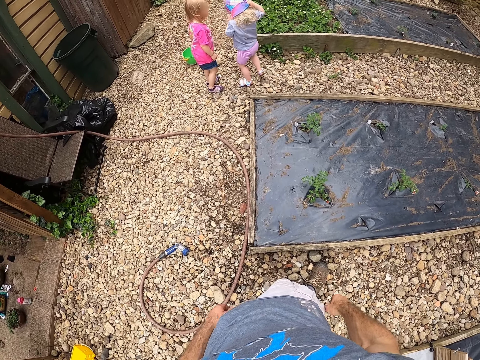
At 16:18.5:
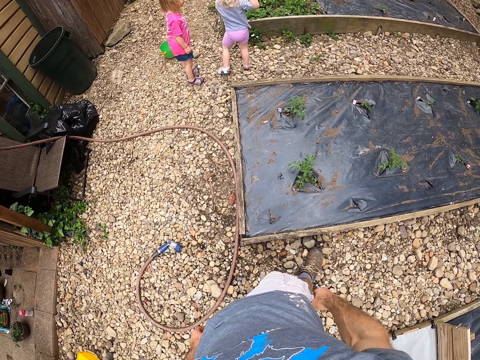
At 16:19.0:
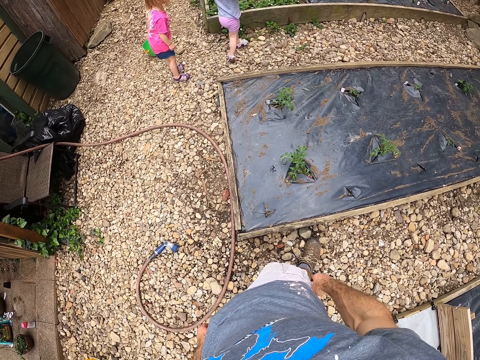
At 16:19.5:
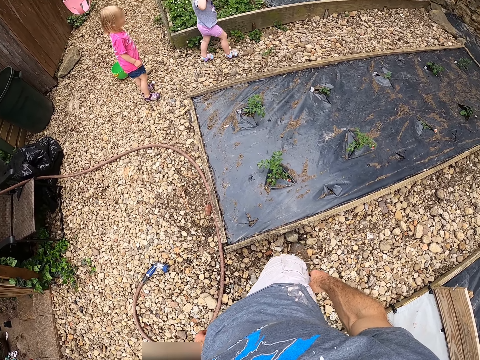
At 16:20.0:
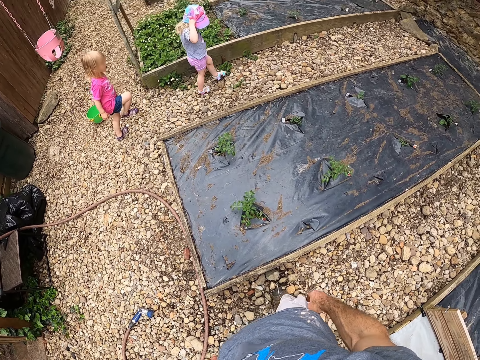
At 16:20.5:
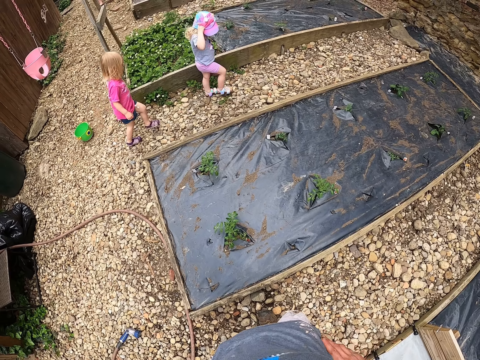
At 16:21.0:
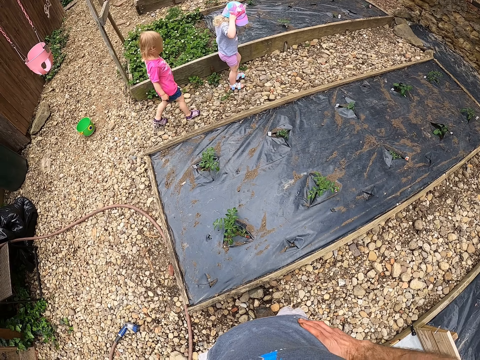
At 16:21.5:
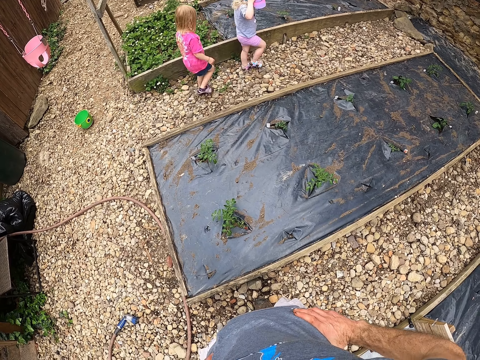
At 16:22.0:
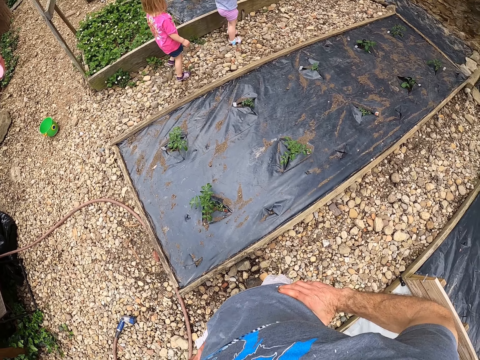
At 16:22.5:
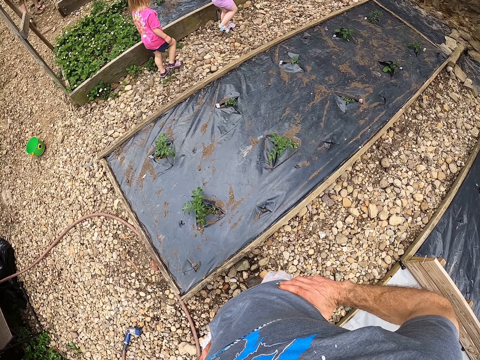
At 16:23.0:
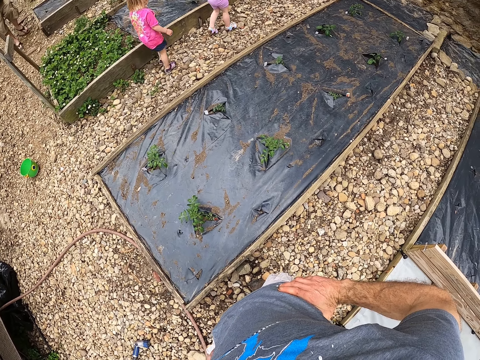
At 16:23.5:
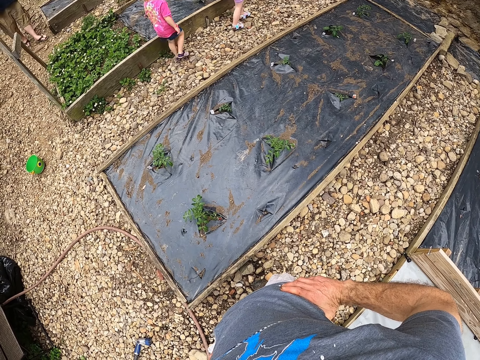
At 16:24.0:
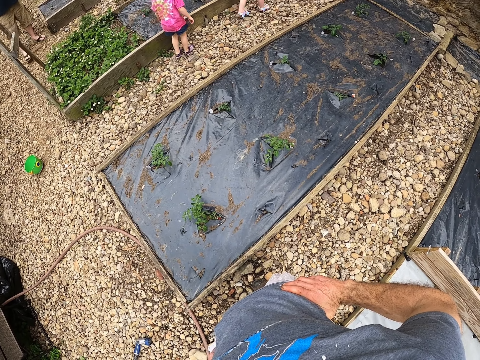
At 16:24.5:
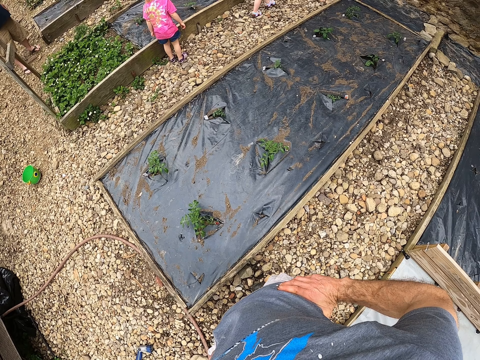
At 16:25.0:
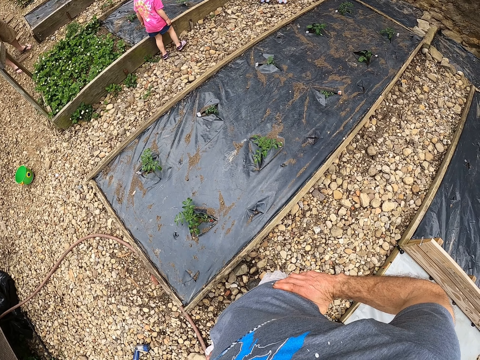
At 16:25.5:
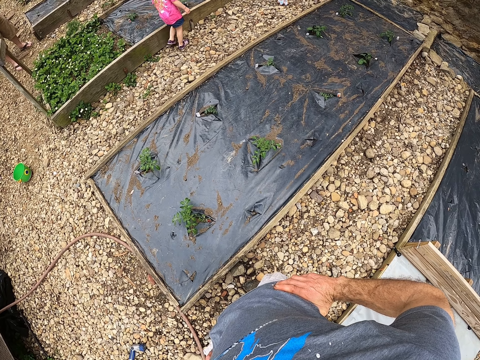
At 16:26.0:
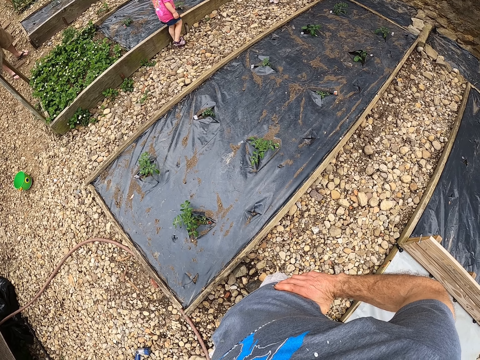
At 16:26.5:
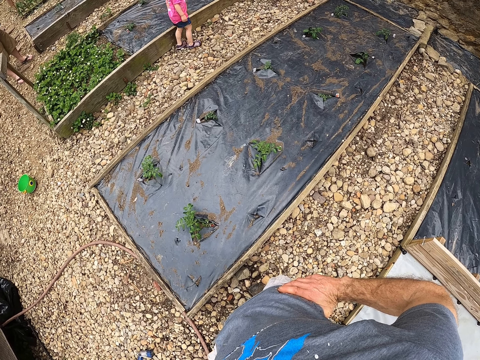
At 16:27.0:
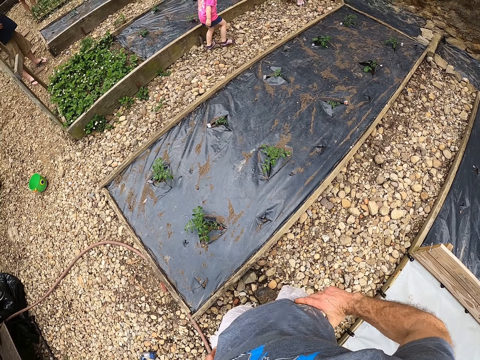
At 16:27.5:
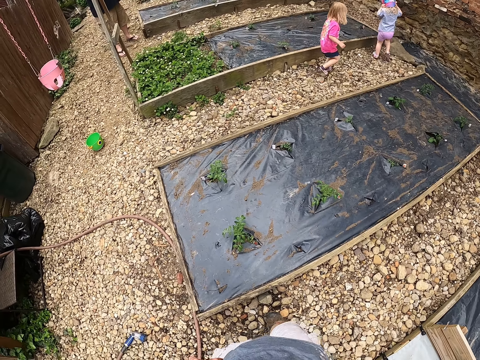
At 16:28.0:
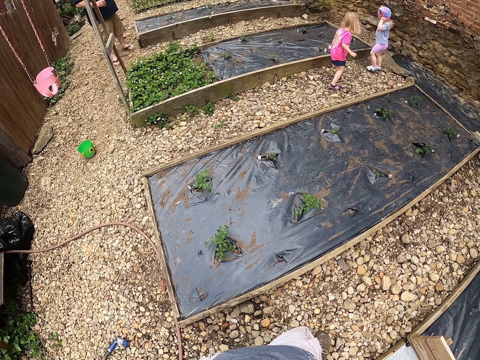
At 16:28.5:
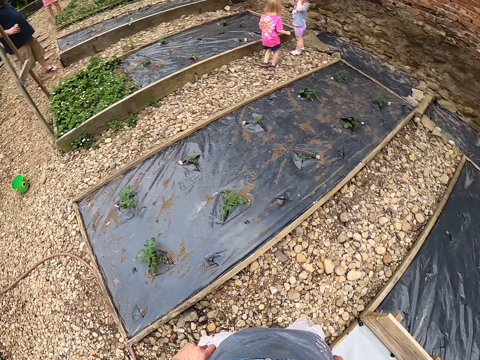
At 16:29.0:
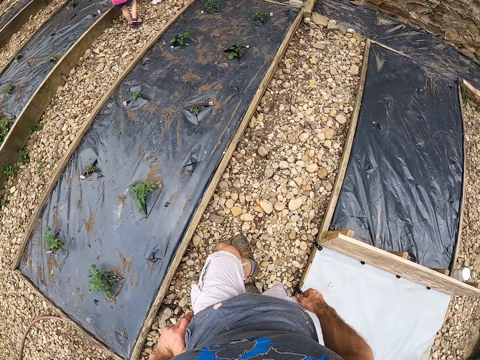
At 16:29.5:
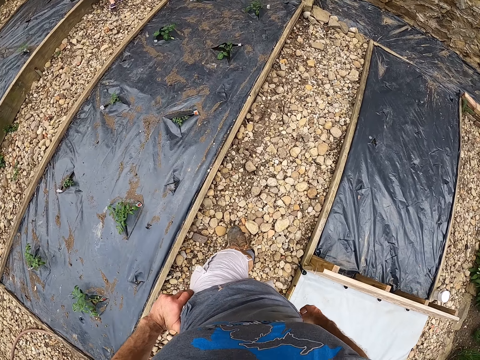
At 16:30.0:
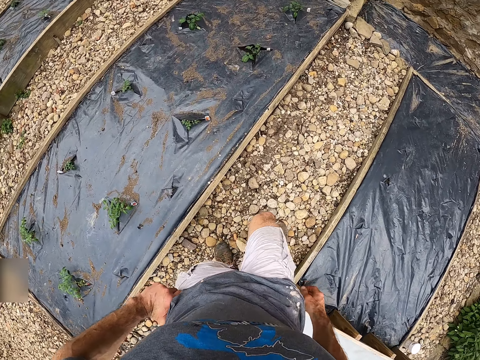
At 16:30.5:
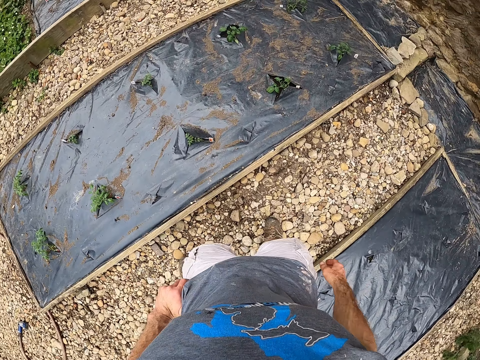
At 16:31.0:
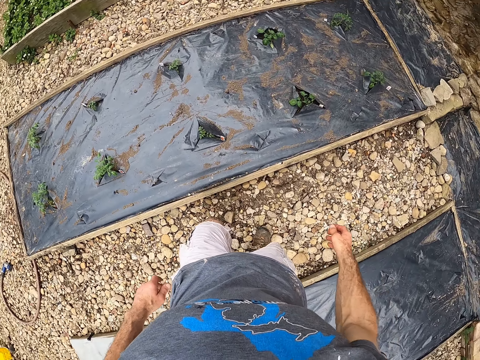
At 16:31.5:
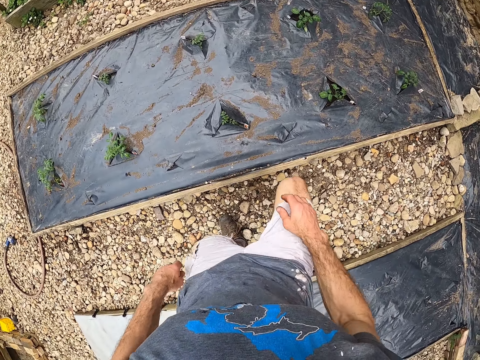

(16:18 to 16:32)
A child moves close to another child. The other child walks along the raised bed. The first child walks behind the other child. The camera wearer walks along the raised bed.

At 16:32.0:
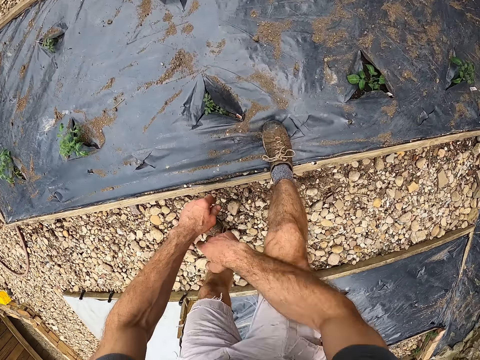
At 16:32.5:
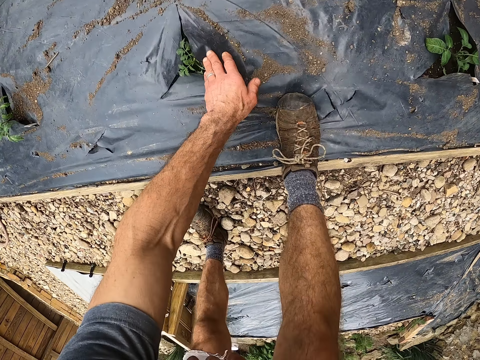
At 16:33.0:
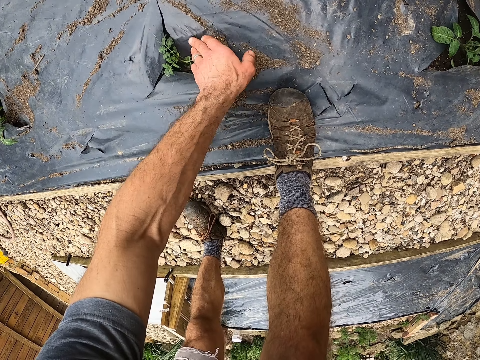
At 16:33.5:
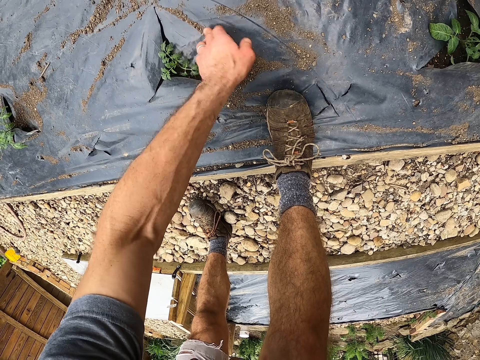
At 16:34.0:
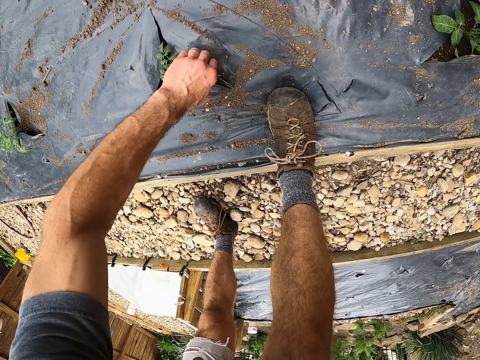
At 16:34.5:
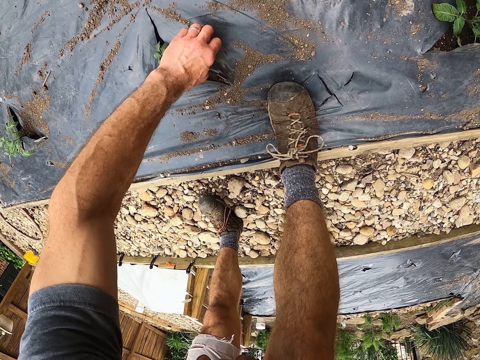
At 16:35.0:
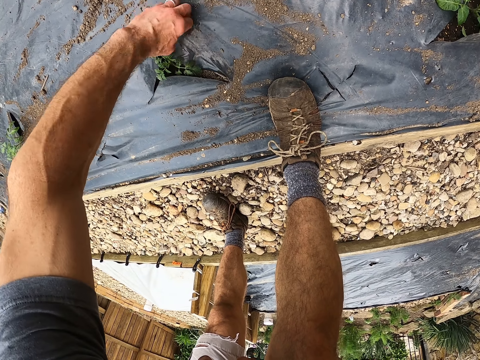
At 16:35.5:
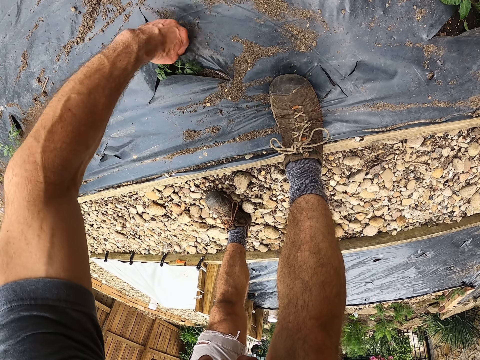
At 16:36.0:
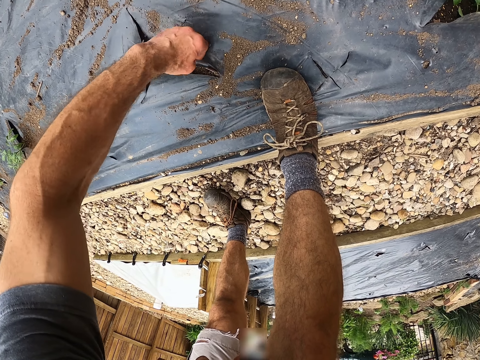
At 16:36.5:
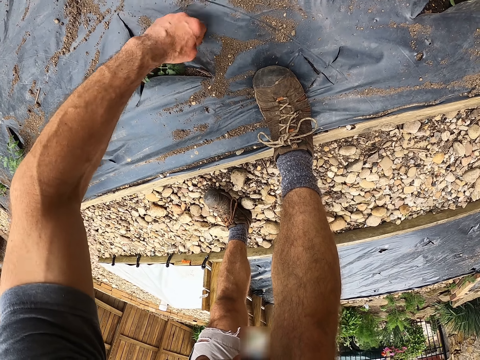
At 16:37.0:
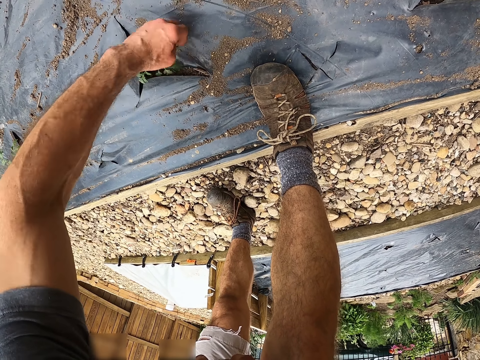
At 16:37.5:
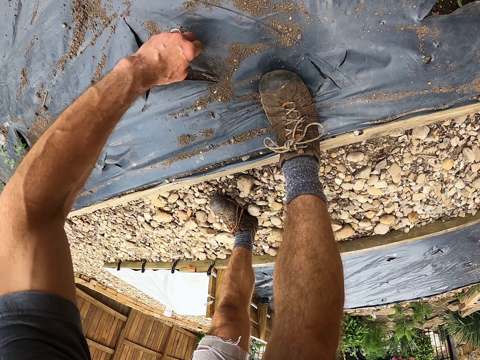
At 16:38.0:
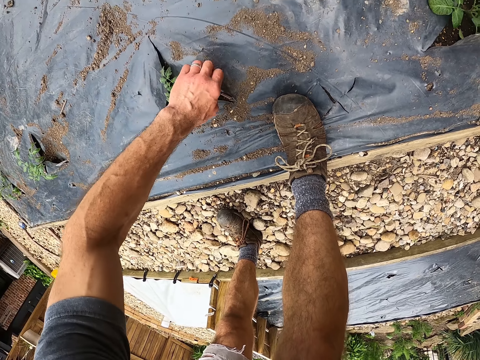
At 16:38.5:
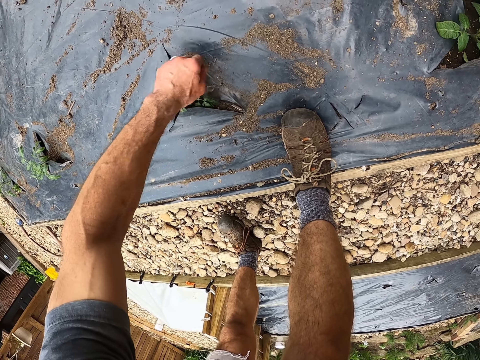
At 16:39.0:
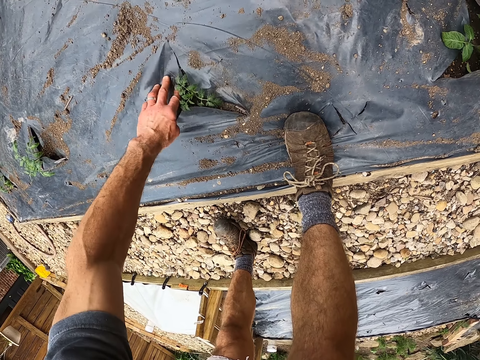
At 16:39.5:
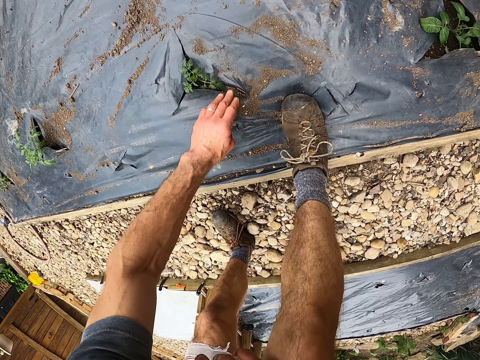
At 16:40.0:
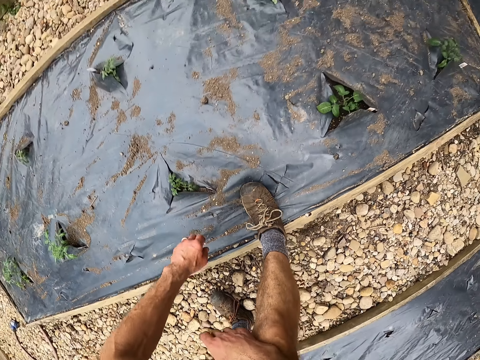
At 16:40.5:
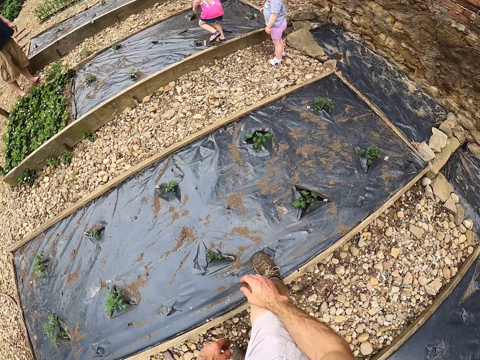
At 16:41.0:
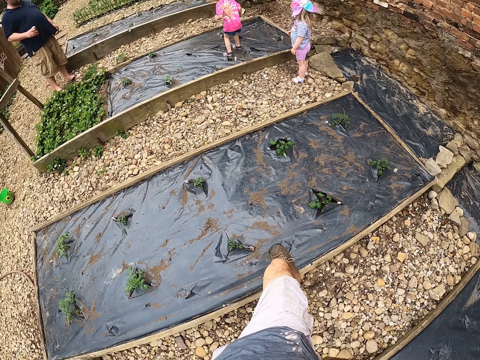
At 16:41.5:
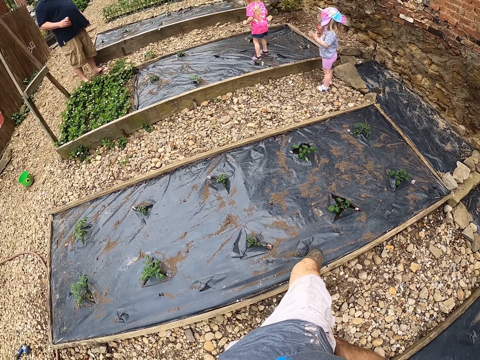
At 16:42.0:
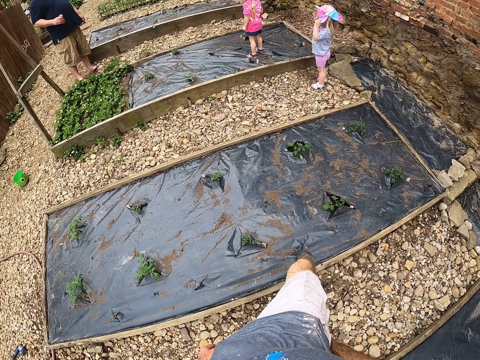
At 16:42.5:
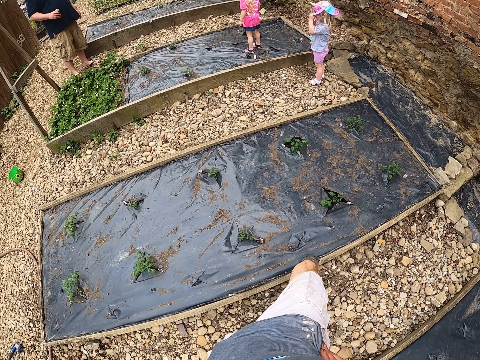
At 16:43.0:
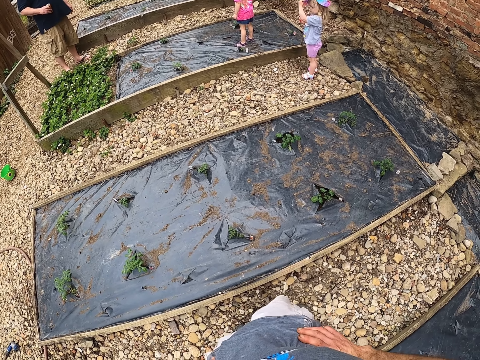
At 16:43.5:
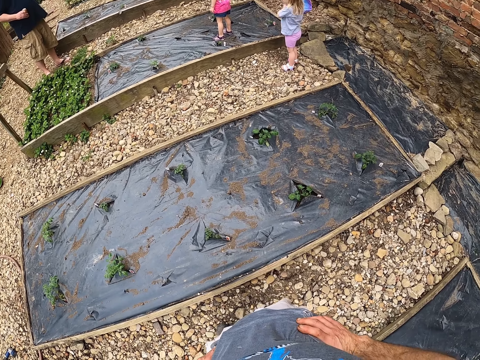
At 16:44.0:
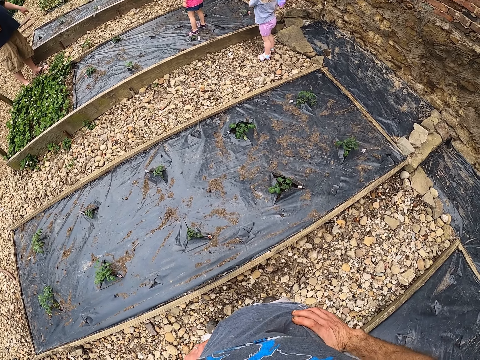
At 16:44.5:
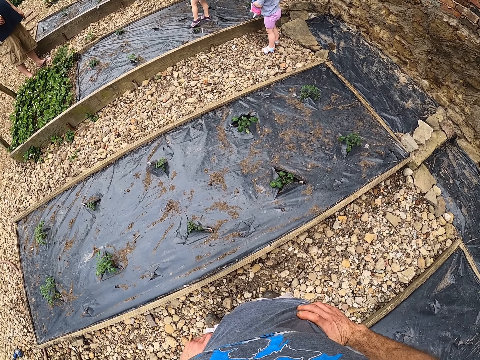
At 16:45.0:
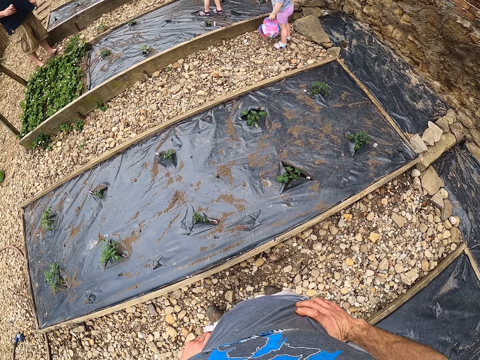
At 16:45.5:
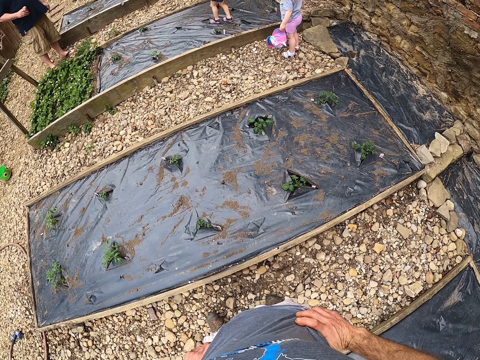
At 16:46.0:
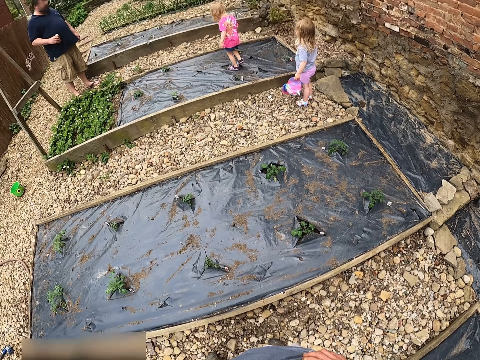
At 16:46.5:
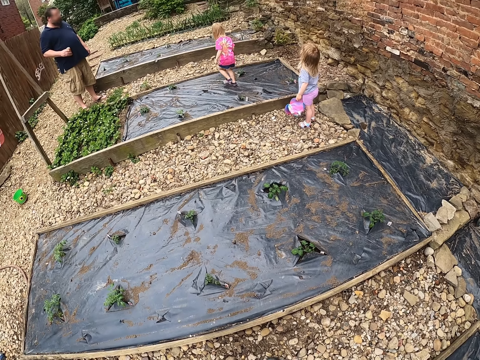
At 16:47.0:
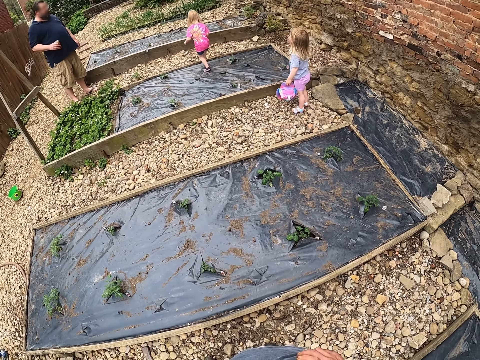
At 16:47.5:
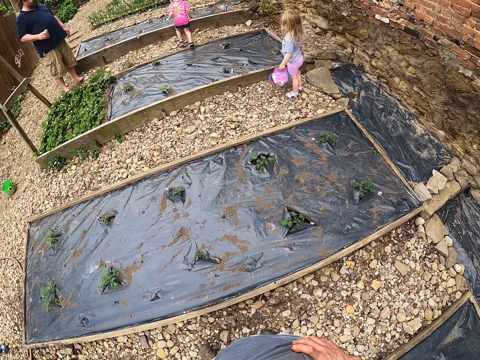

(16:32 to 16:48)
The camera wearer bends down. He touches the soil. He removes the sand on the plastic bag. He stands up. He puts his hand on his waist.
